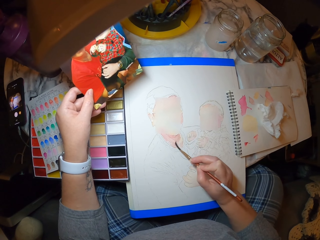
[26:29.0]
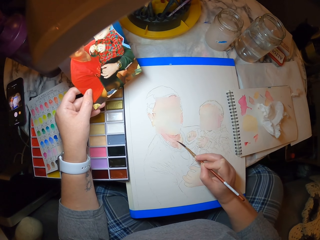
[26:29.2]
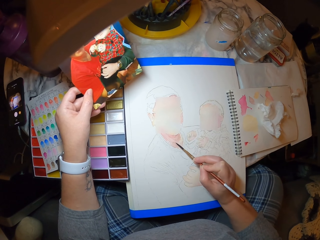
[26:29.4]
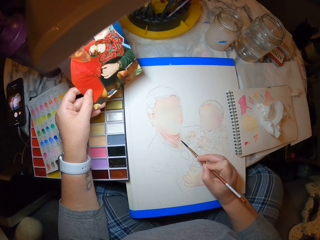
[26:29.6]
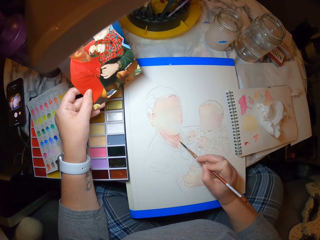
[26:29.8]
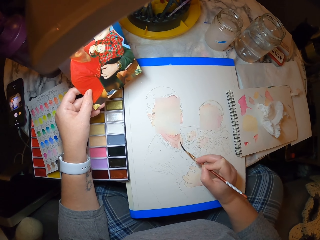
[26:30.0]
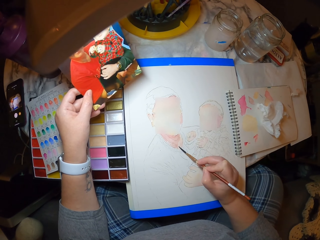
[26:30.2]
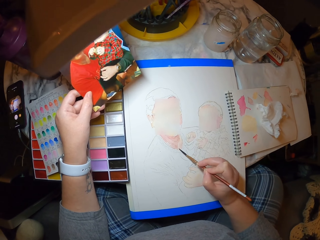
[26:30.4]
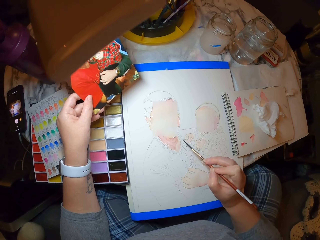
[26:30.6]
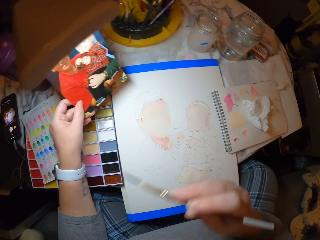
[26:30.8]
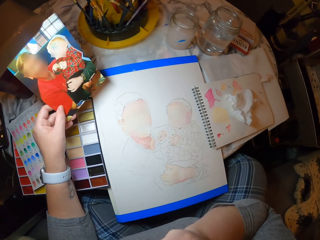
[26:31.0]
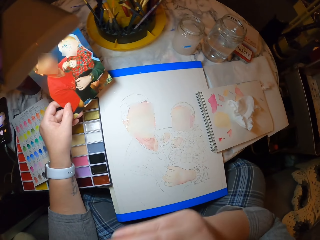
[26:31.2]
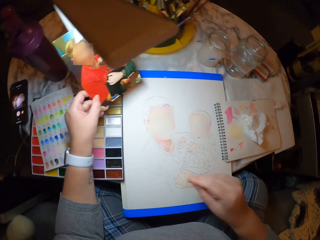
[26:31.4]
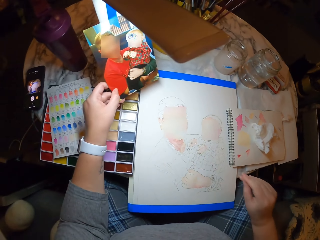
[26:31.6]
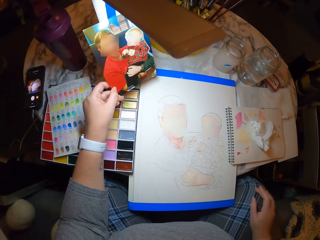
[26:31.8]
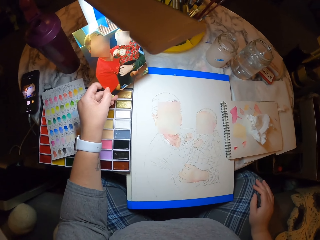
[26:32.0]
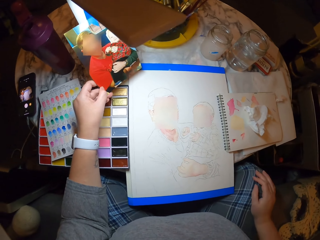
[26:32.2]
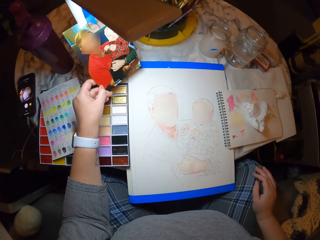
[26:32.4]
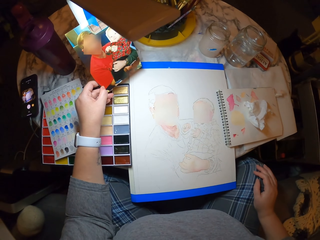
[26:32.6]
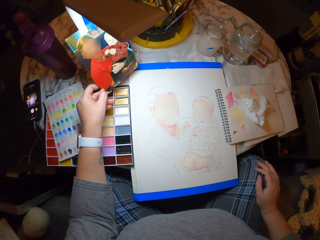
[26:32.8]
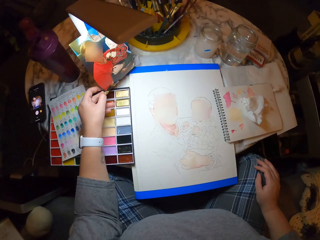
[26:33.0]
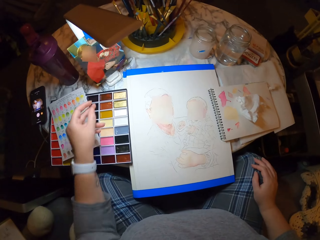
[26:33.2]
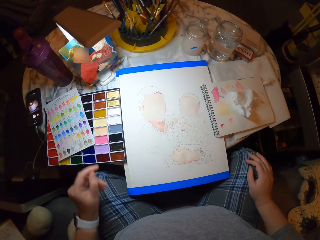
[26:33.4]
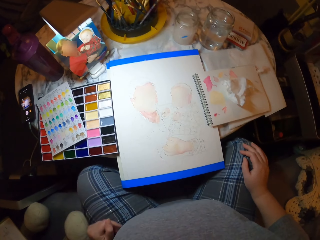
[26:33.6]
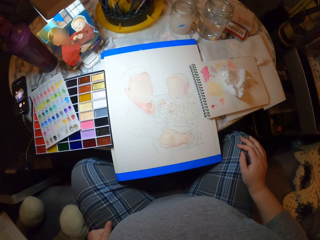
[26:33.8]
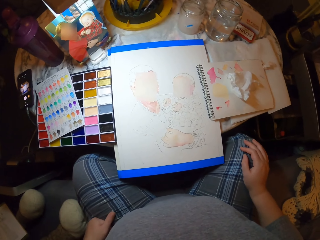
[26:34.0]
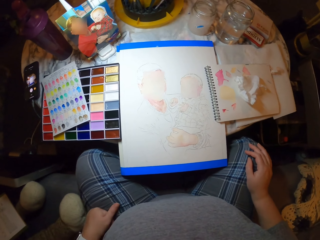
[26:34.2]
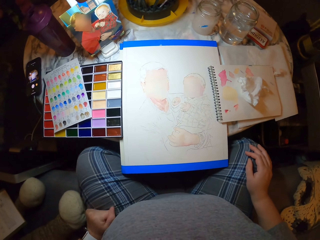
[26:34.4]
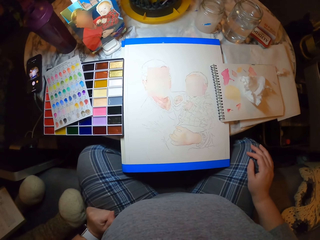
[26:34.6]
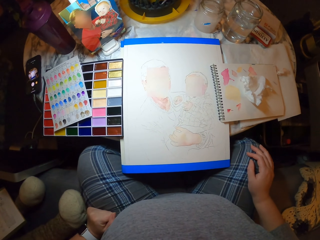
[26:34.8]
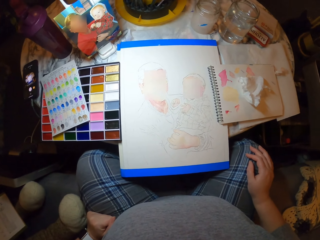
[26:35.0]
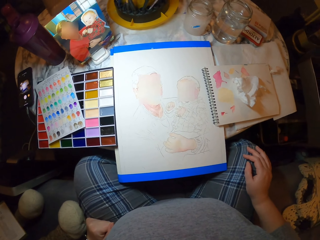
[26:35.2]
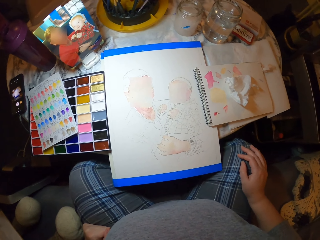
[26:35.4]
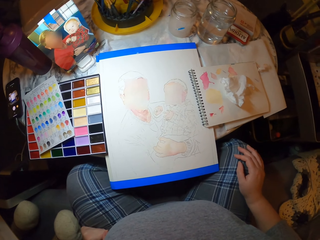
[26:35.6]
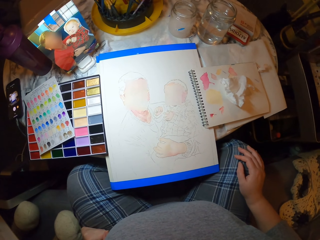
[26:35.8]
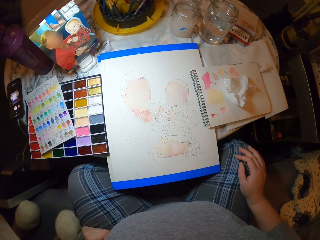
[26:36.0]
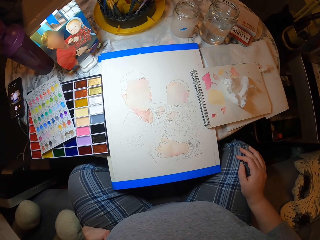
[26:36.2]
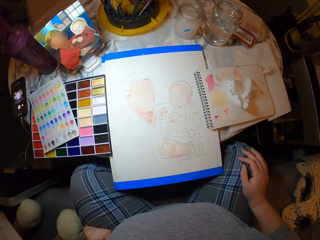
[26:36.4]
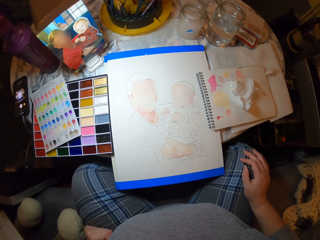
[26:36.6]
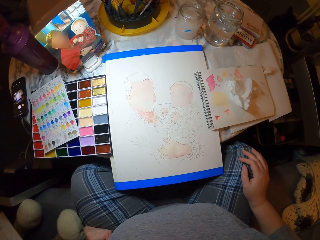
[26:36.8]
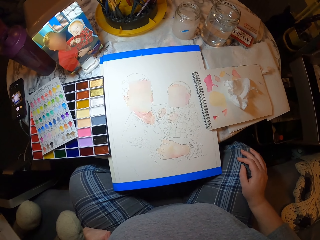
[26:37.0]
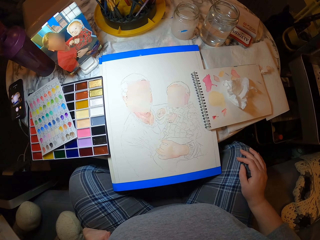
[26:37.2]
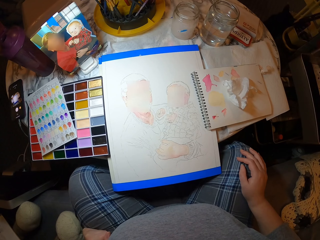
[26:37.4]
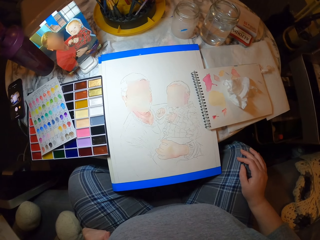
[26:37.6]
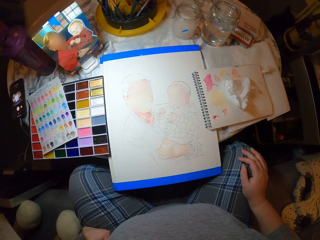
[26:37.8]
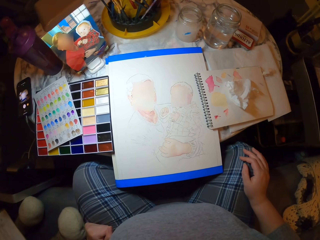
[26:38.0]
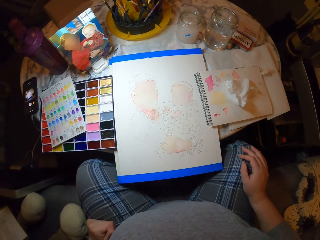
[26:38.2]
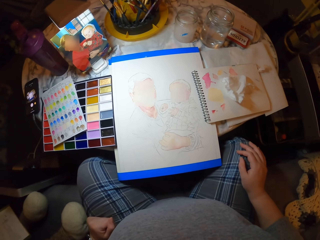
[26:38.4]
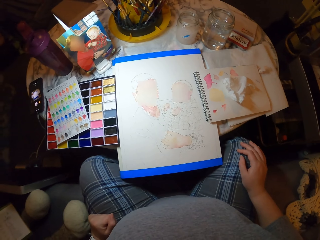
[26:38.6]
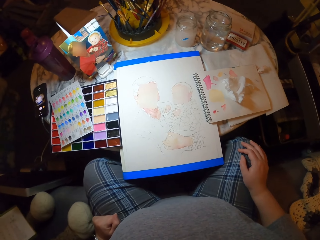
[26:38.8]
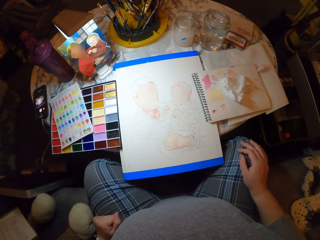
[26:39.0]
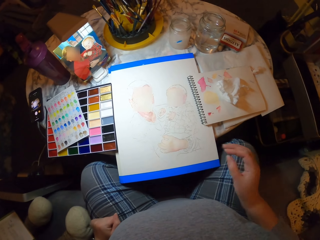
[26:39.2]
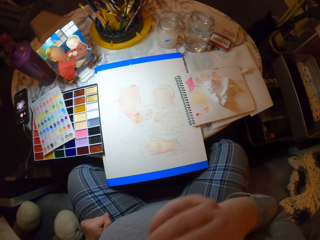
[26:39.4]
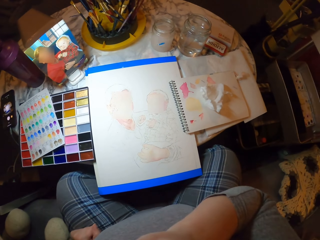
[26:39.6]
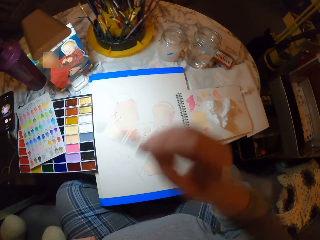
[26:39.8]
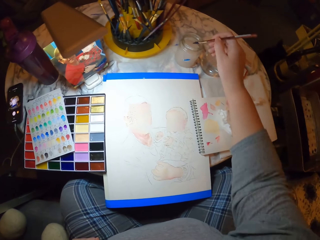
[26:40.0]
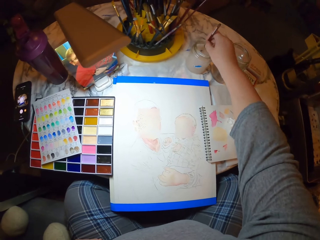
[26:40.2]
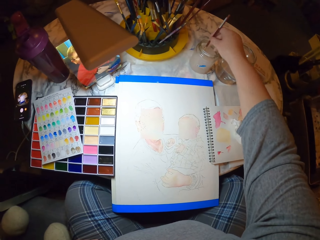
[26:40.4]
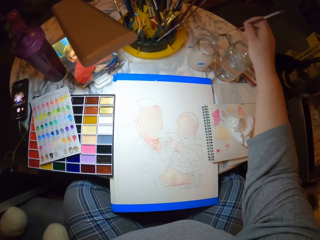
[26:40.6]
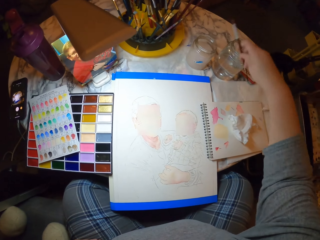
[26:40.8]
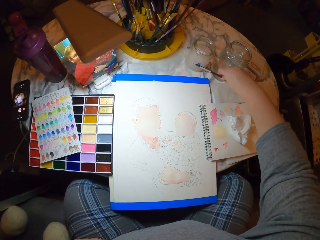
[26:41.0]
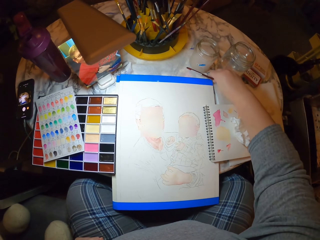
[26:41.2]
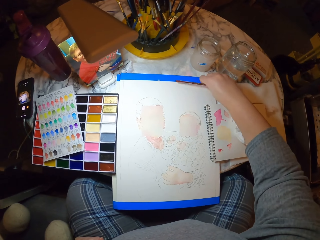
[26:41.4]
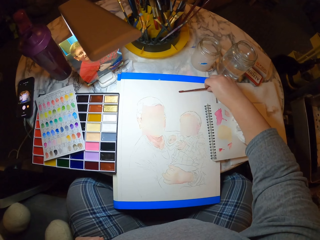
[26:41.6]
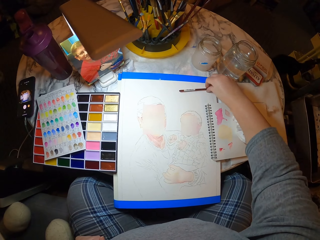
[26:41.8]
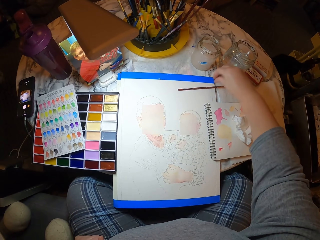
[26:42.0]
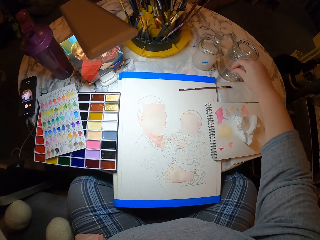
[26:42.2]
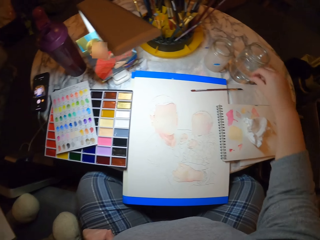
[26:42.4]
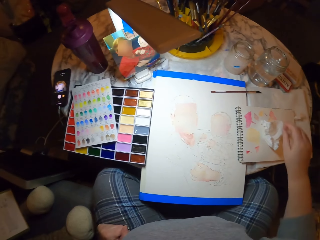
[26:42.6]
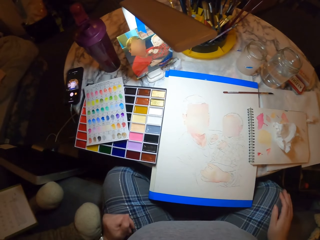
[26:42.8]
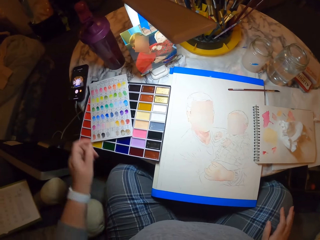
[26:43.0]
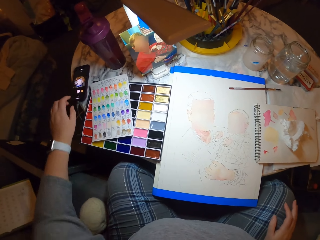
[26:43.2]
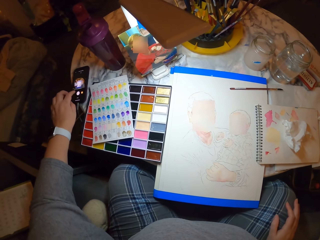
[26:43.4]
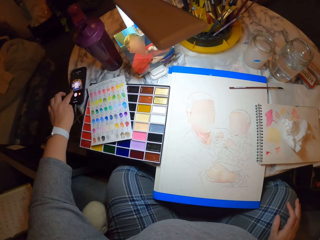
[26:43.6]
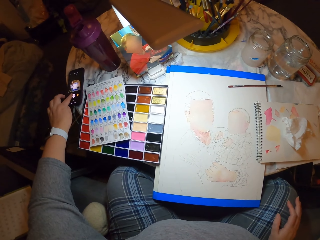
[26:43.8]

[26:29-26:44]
The camera wearer puts the brush on the mouth. They place the right hand on the lap. They remove the hand from the picture. They place the left hand on the lap. They look at the picture. They take the paint brush. They dip the paint brush in the container. They place the brush on the table. They place the right hand on the lap.
